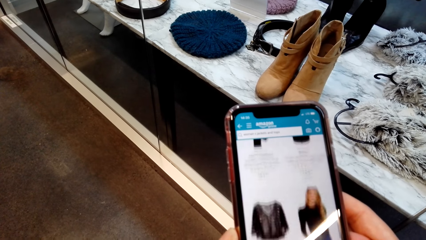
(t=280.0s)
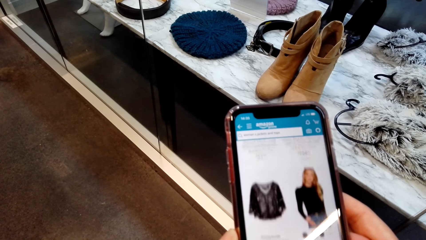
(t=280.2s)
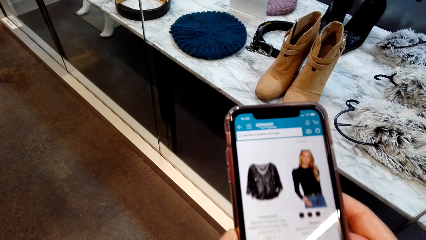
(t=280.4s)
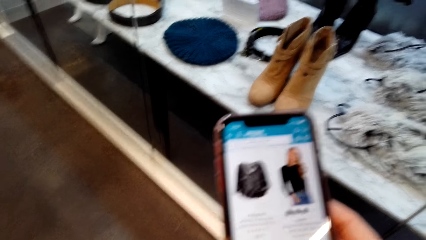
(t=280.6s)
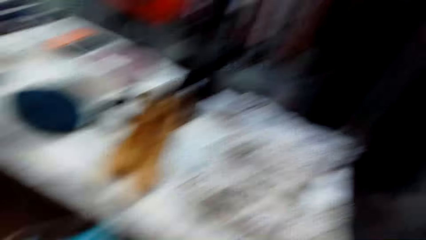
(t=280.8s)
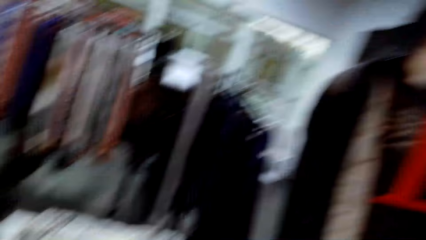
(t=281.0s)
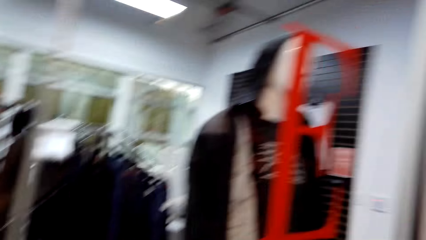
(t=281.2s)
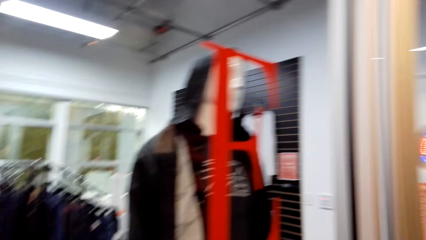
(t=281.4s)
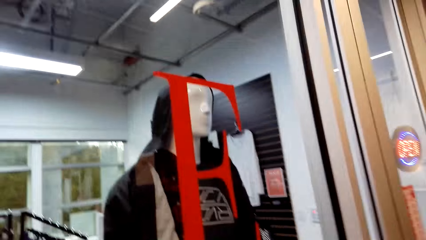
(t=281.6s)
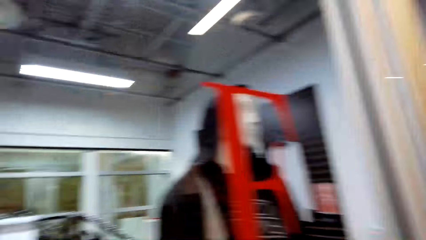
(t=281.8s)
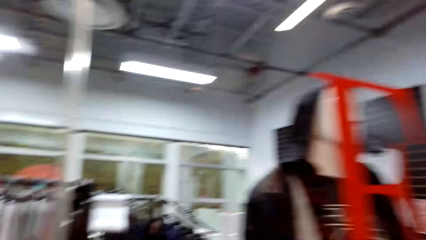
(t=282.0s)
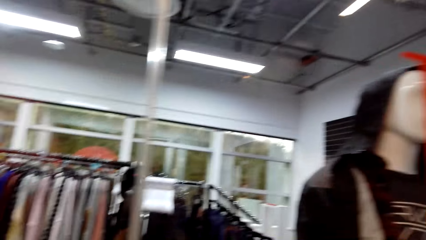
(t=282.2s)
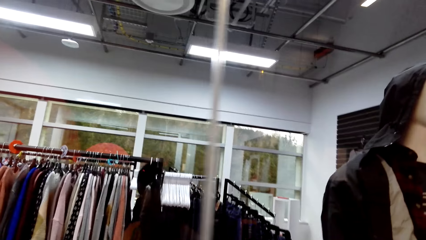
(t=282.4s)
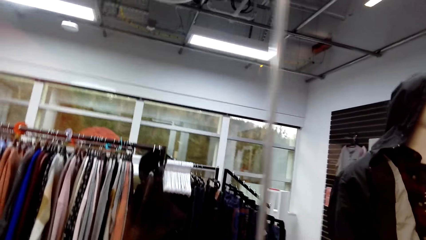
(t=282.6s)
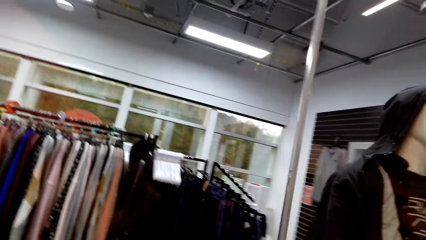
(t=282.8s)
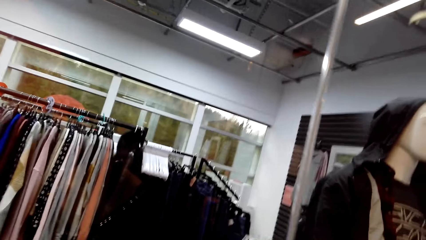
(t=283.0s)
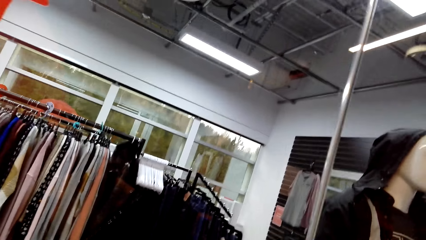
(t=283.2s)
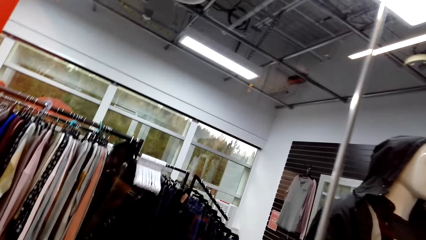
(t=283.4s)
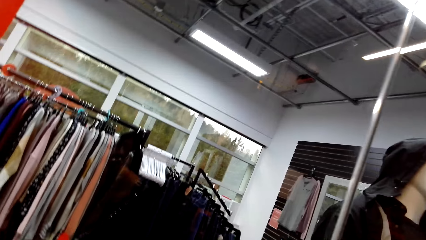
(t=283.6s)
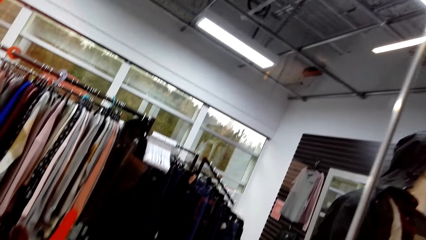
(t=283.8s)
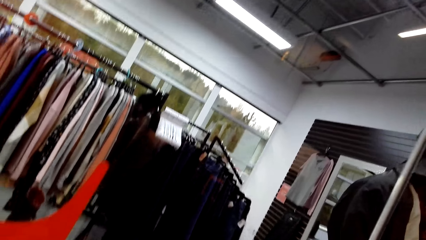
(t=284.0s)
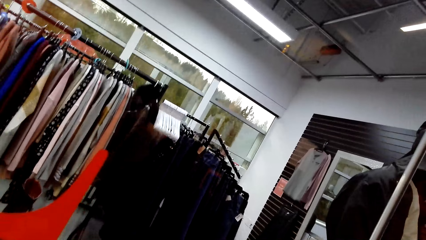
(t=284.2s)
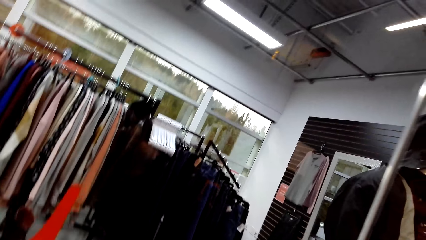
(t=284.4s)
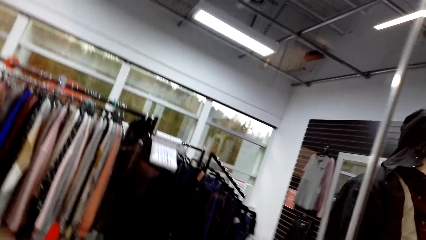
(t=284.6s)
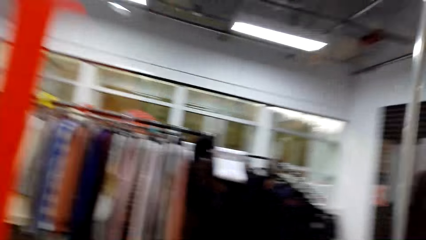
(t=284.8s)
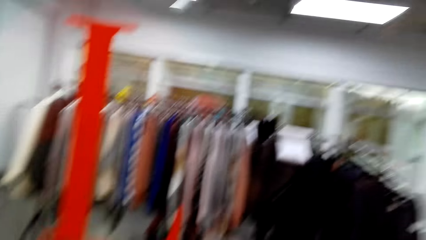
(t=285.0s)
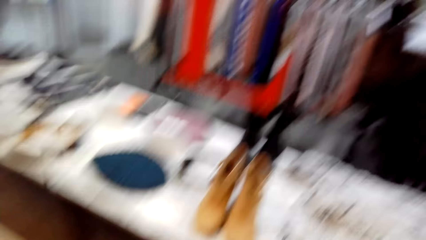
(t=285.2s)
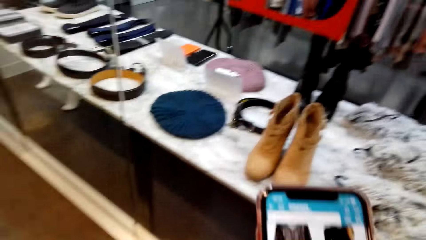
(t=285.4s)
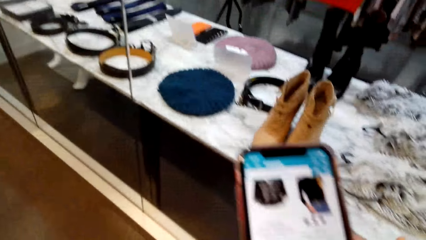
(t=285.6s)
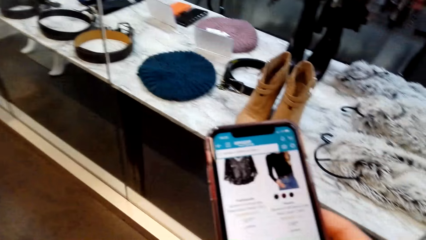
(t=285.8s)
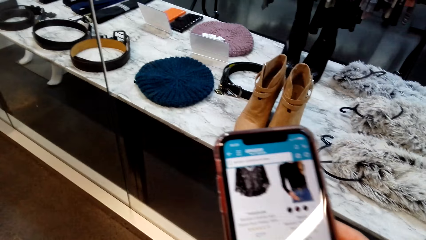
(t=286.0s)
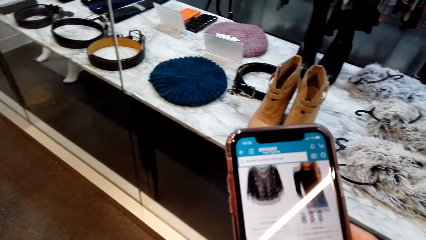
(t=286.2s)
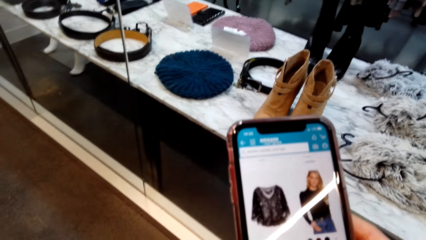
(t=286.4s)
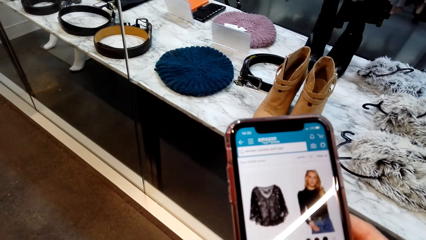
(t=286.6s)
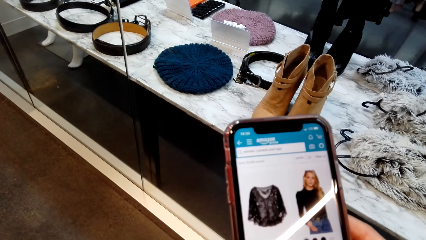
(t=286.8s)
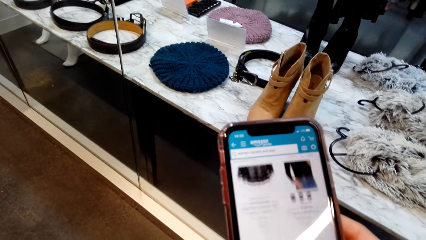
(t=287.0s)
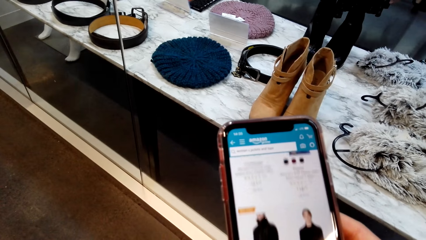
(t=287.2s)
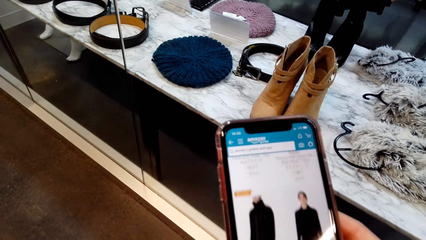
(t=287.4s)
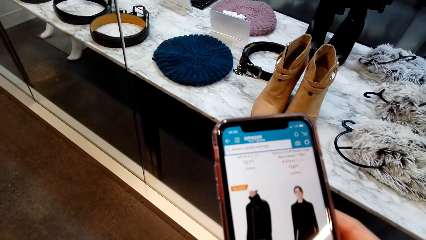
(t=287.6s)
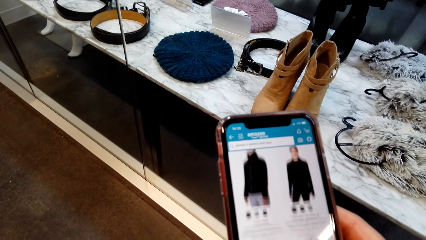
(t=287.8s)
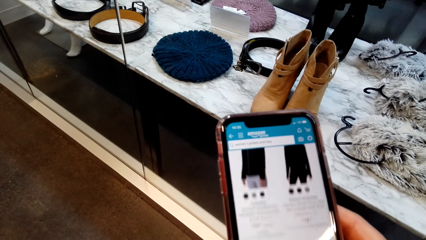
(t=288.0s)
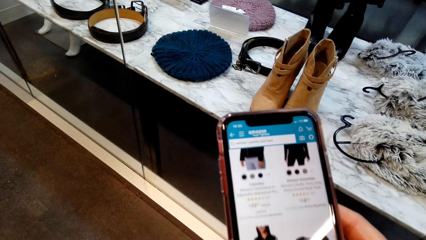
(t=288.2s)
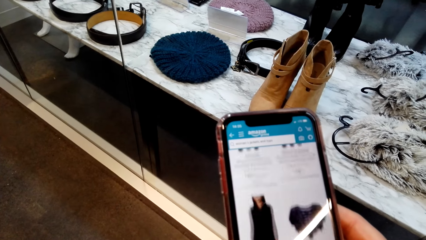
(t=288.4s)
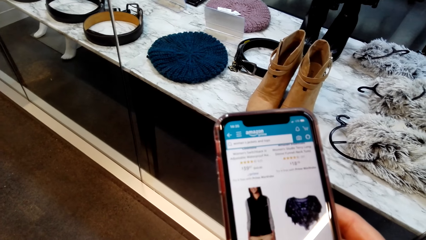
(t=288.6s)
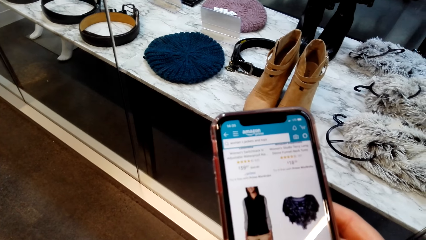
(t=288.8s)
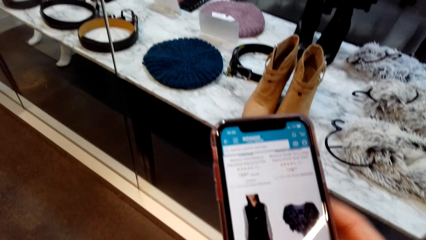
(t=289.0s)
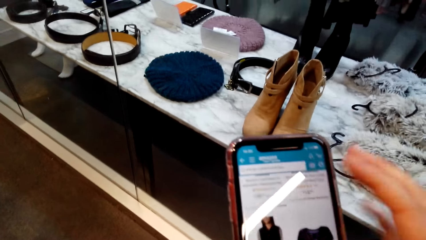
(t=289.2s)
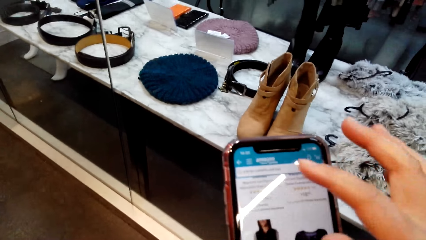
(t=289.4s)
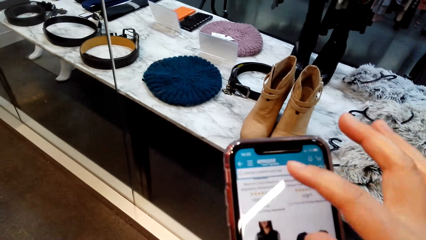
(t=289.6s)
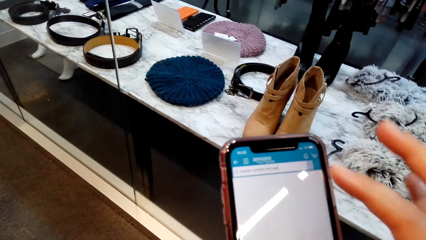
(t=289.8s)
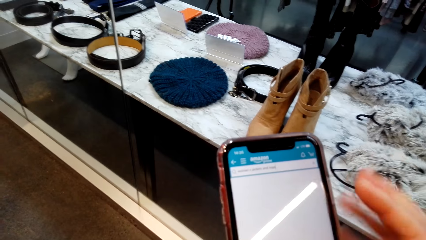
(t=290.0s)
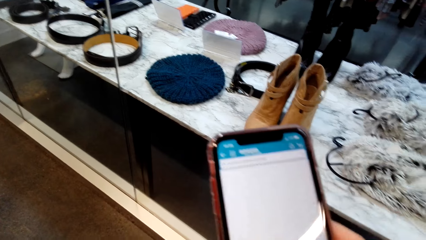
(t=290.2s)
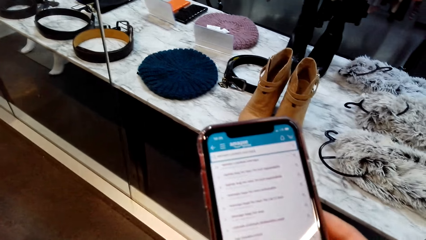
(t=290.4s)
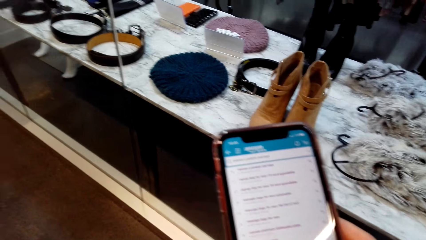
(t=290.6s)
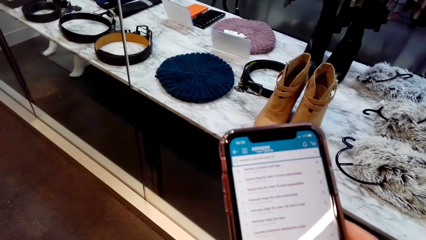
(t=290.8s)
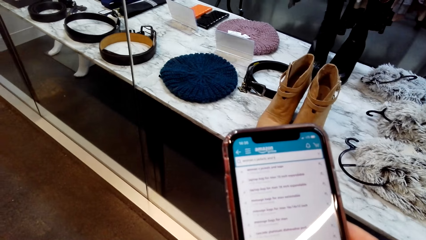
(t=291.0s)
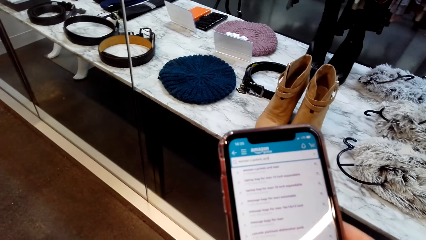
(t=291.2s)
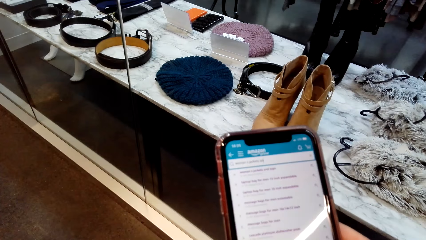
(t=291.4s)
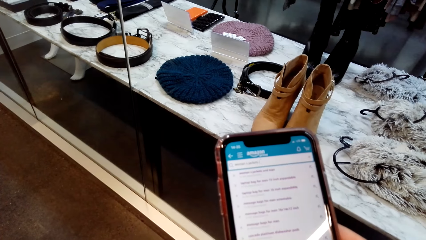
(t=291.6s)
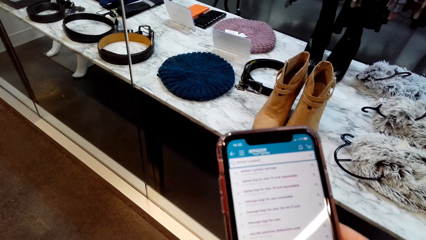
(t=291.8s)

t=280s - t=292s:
The camera wearer looks at the clothes. They operate a cellphone.

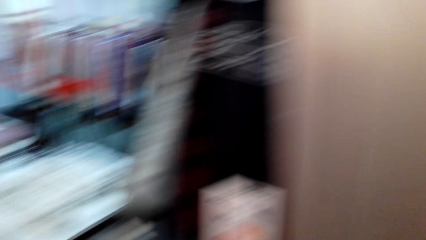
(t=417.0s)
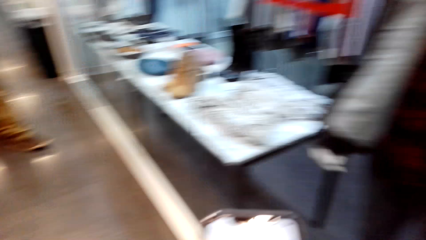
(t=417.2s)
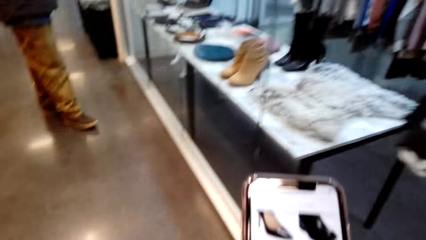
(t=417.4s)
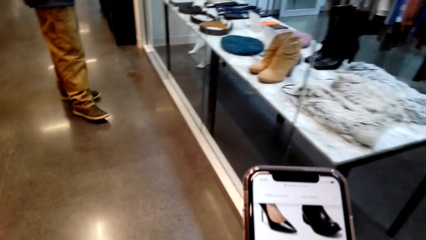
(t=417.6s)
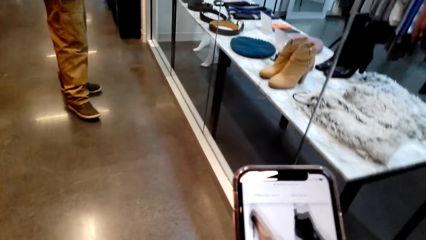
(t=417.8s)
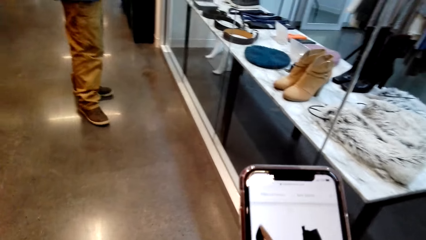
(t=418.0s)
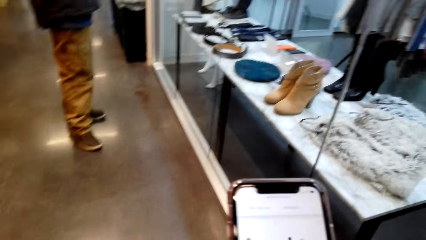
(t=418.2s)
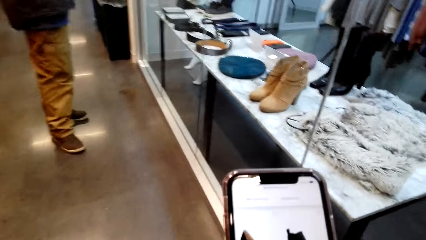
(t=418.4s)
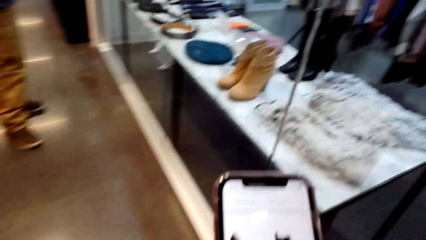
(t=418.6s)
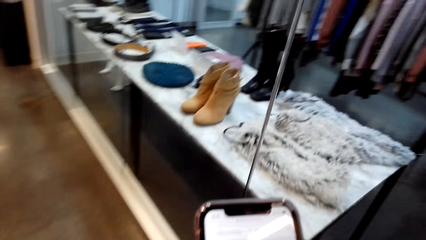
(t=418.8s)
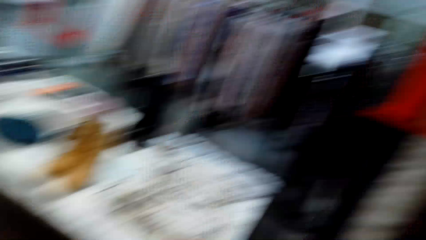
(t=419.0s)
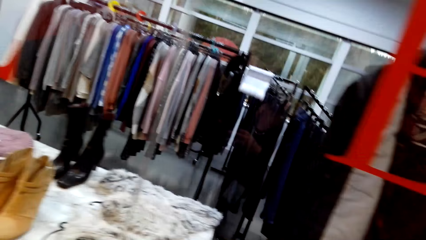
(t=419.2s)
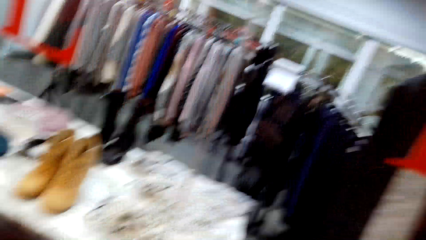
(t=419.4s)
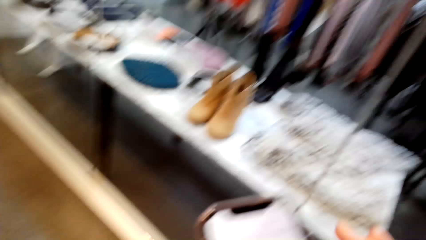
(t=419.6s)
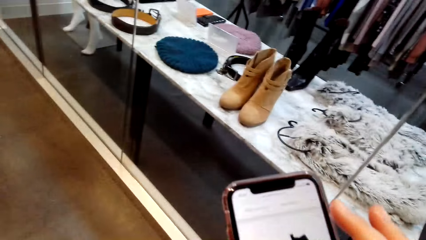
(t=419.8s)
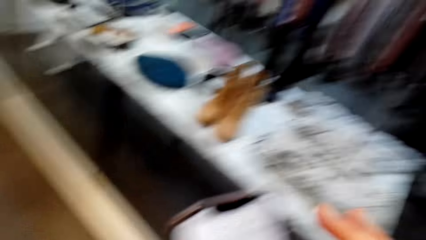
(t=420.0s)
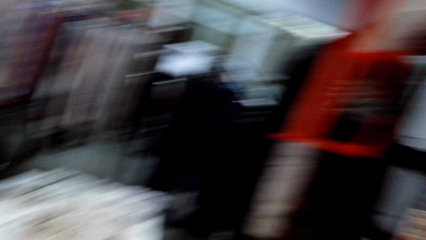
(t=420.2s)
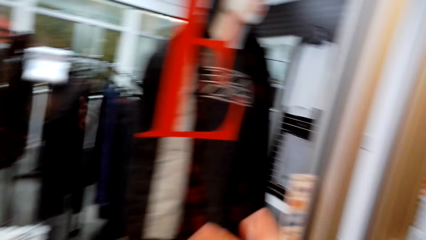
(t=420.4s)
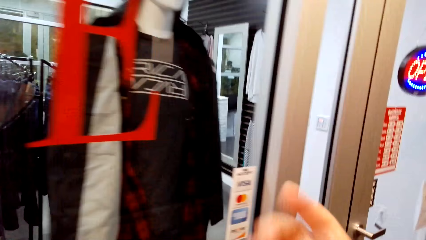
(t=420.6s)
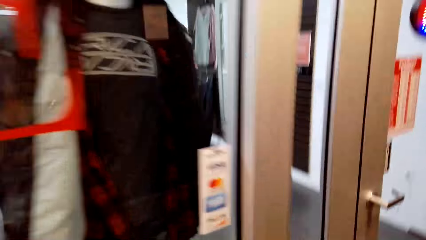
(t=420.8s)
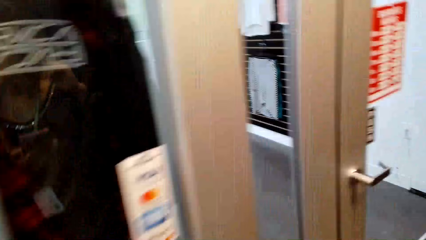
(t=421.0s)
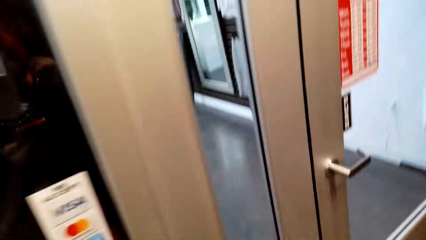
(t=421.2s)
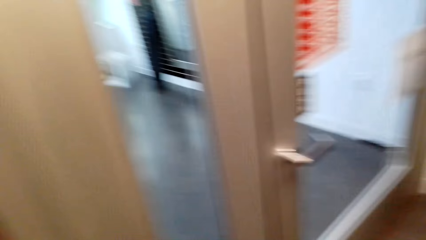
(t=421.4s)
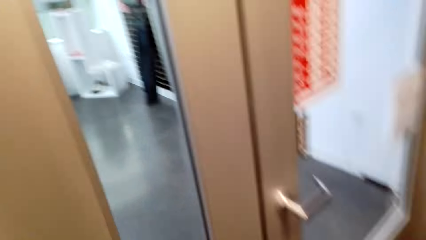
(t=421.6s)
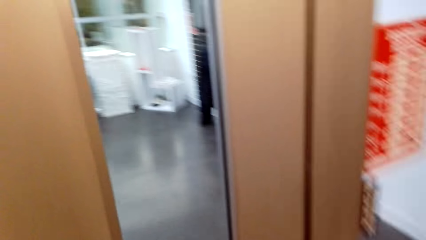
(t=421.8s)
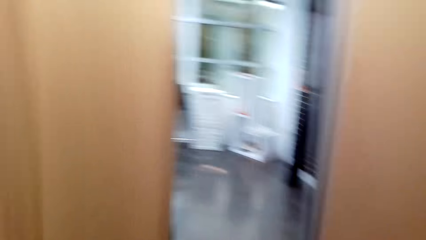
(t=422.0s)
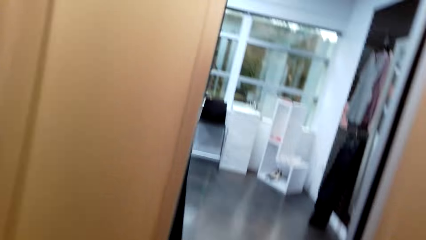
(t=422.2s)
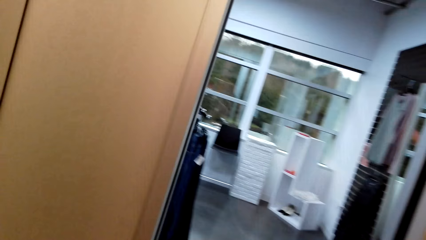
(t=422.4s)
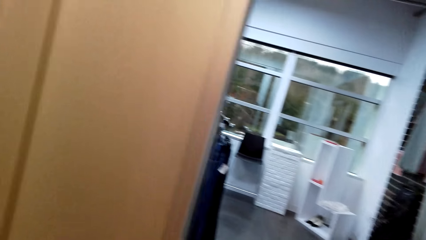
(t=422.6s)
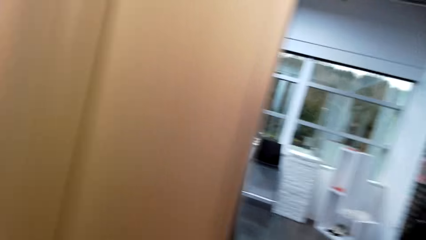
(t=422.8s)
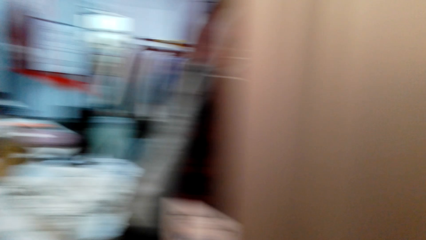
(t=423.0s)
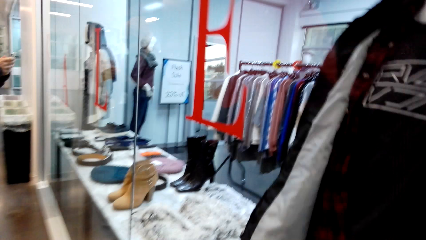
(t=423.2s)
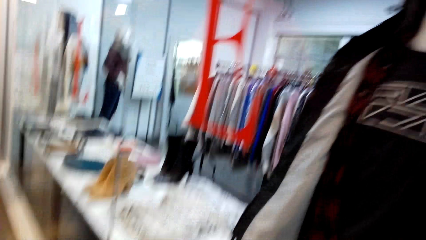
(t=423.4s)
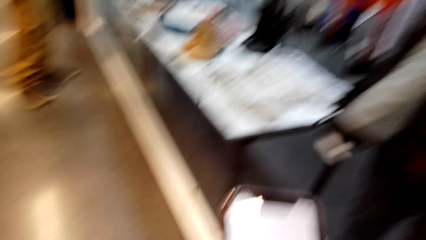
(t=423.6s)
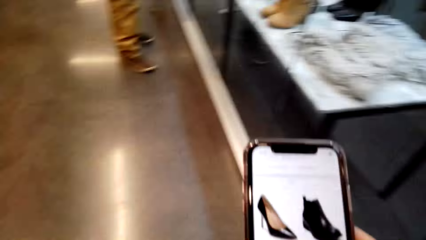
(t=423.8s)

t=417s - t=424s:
The camera wearer turns around. She uses her phone. She speaks. She looks around. She walks around.
